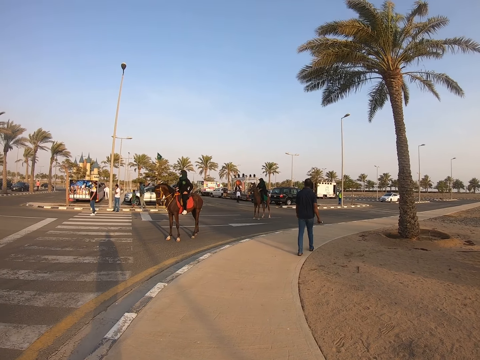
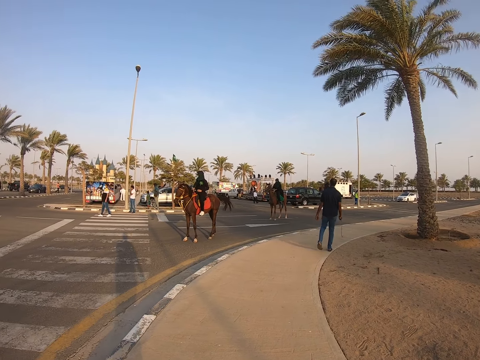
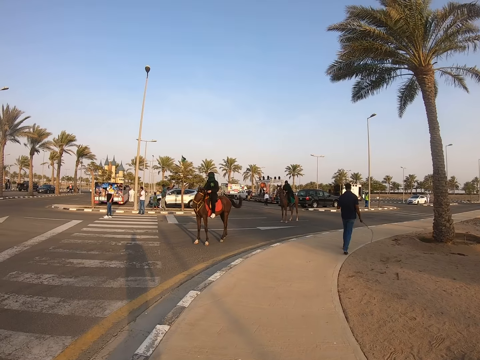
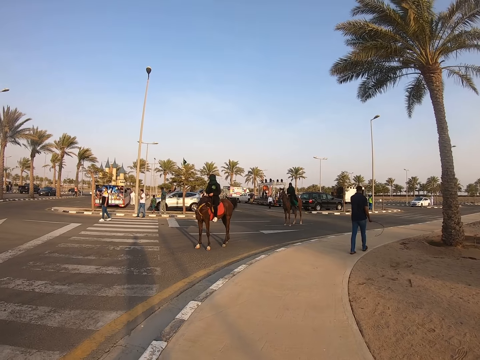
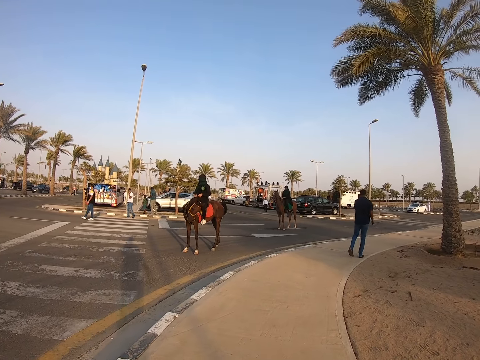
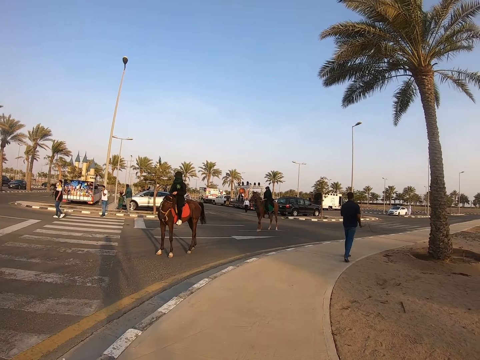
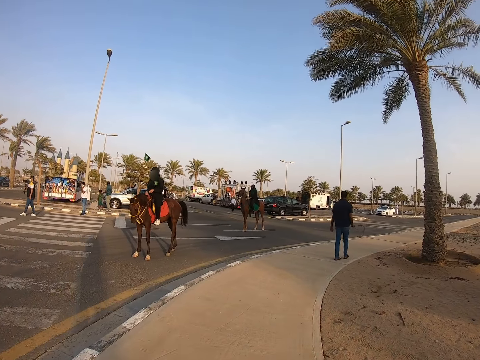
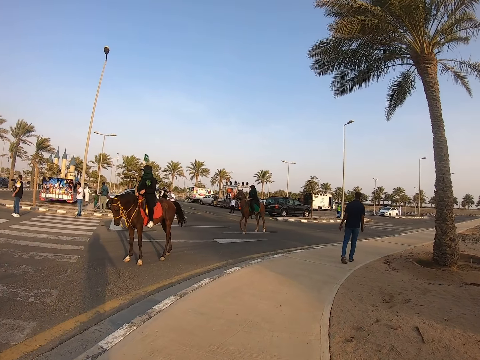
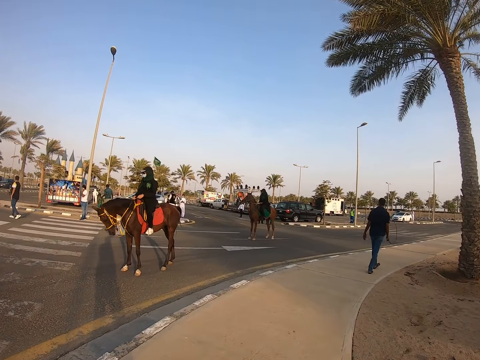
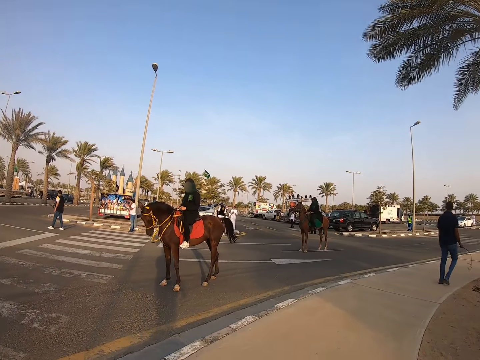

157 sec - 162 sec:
A man walks along the path.

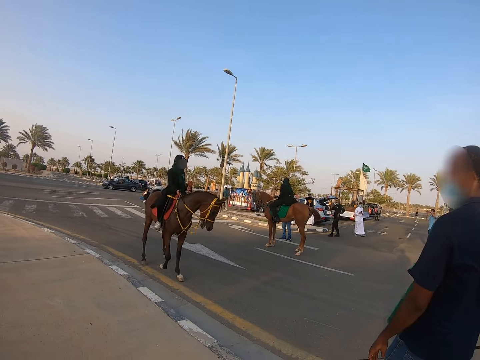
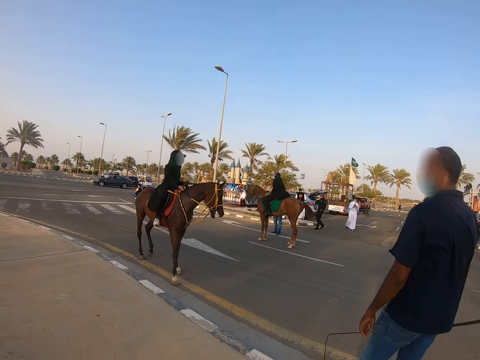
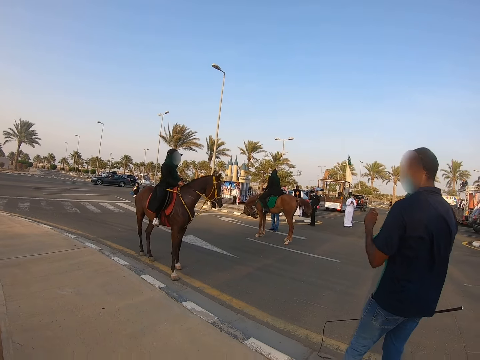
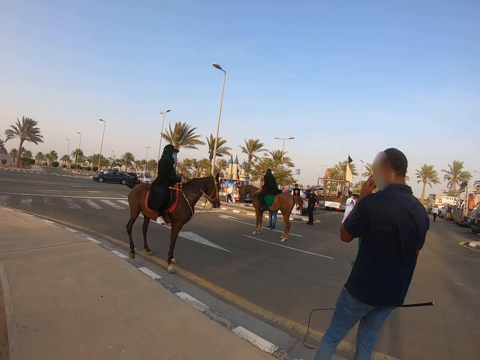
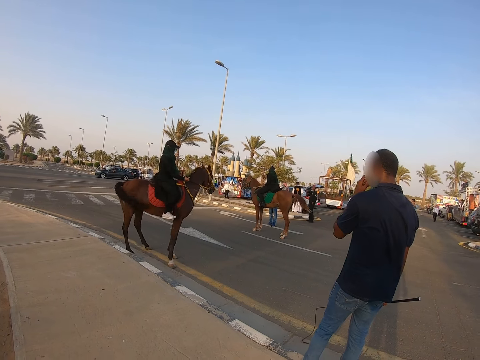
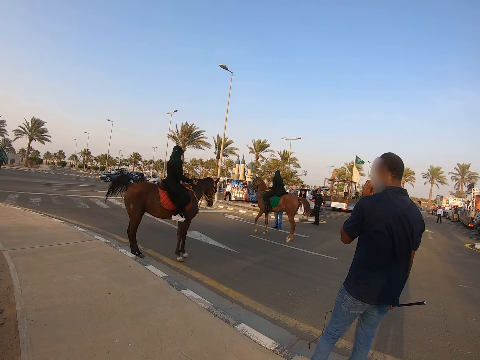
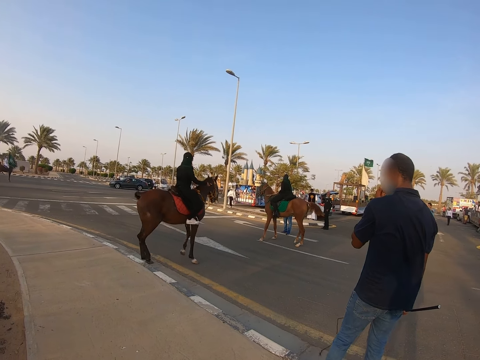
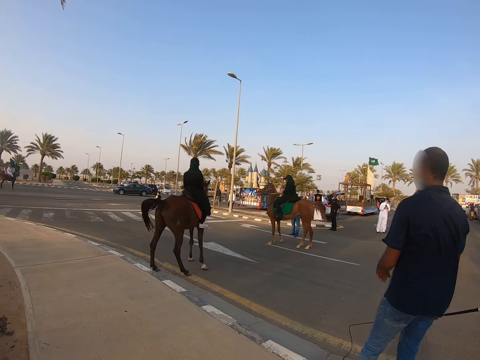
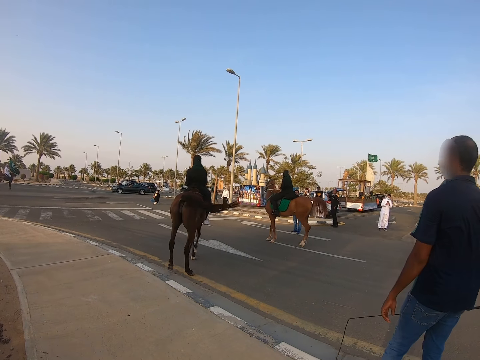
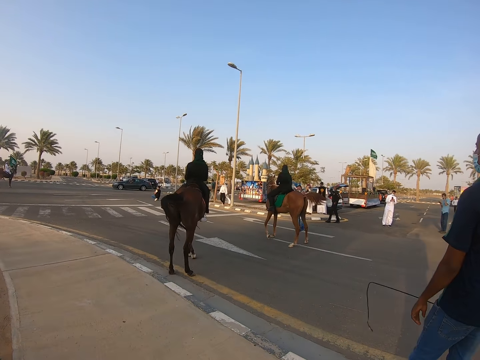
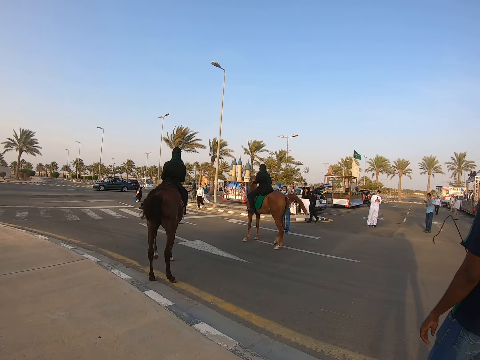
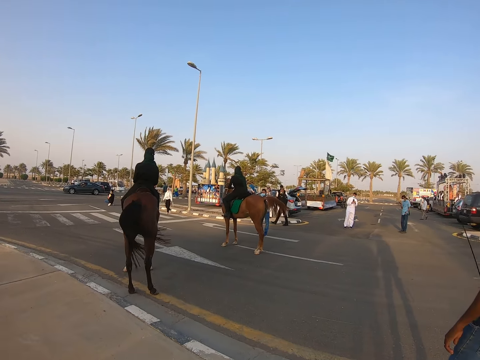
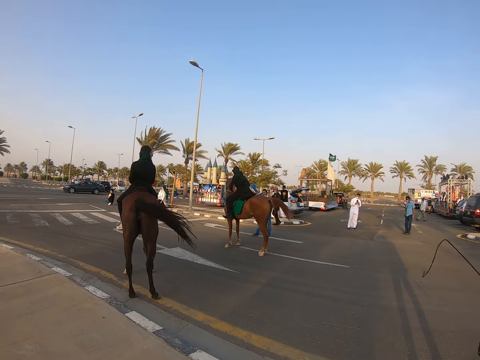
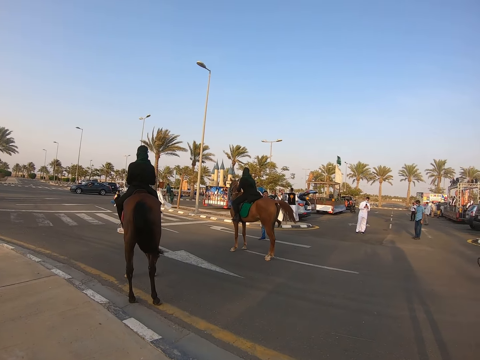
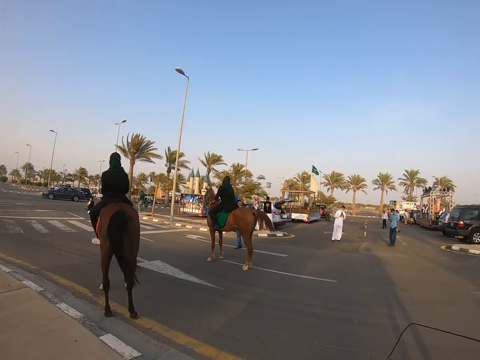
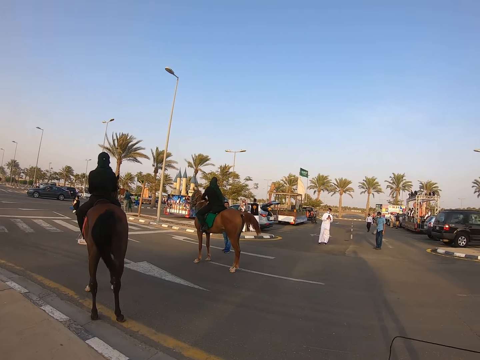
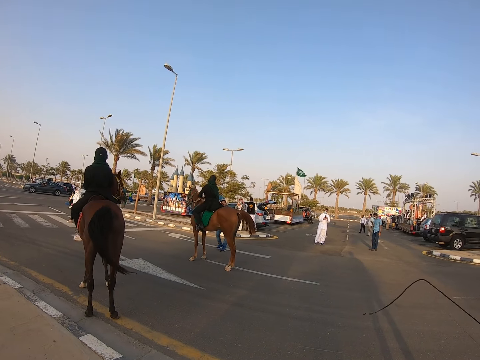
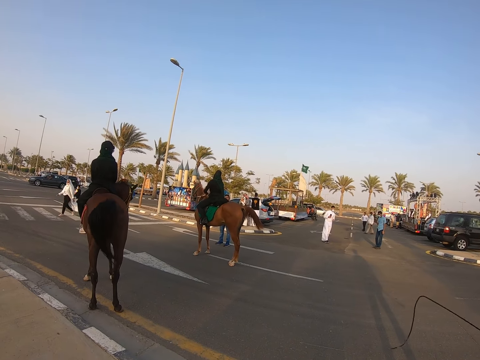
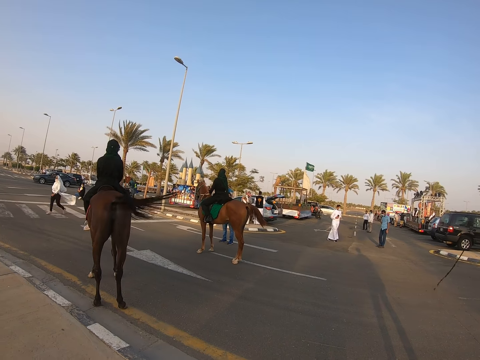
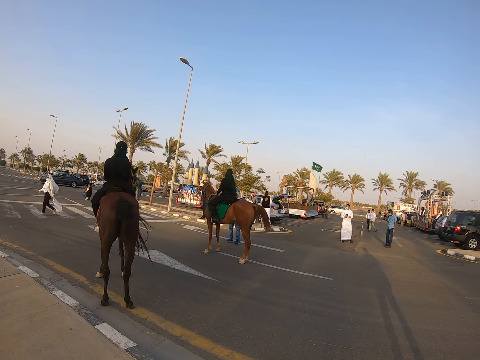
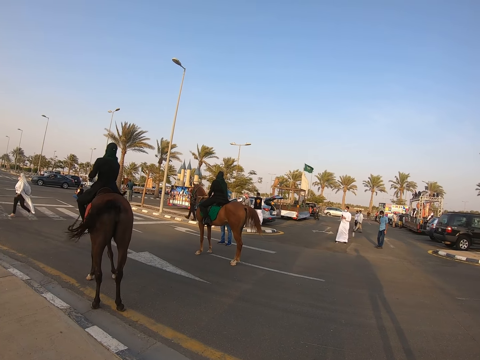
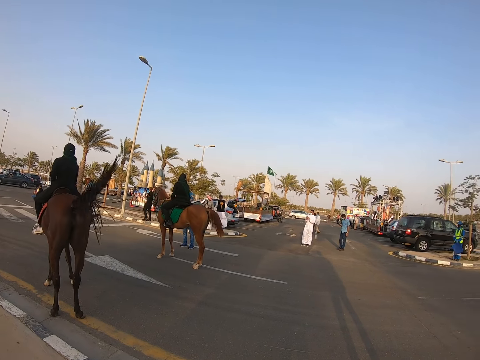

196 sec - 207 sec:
A man holds his mouth. The man stands on the path.

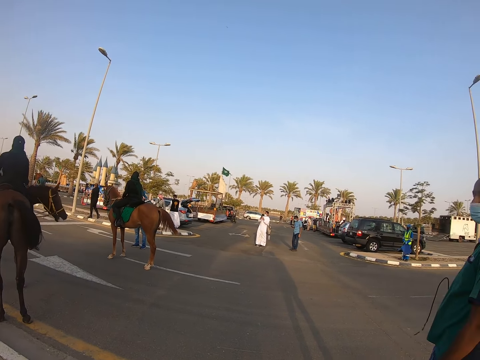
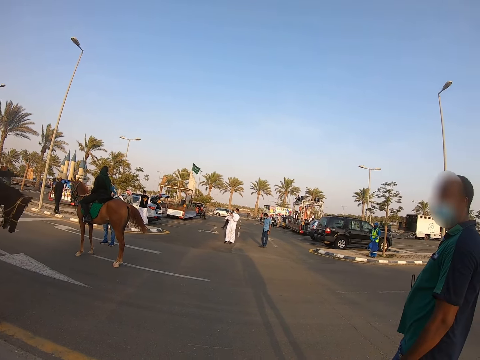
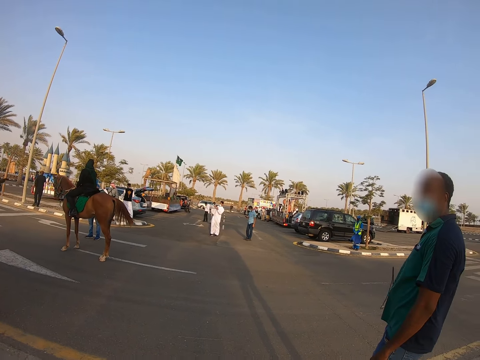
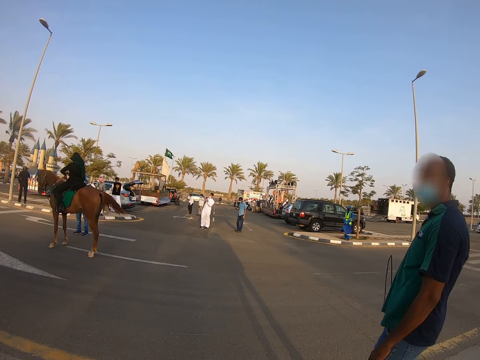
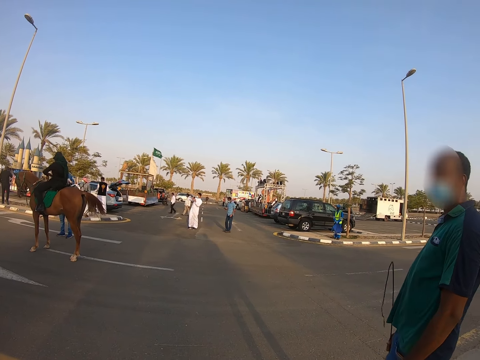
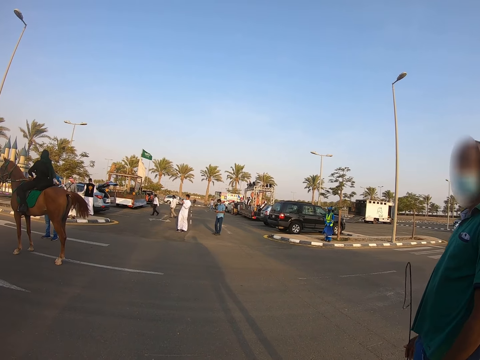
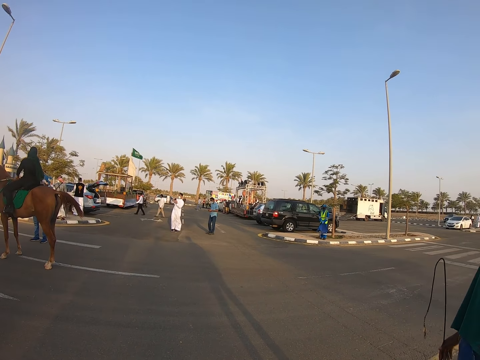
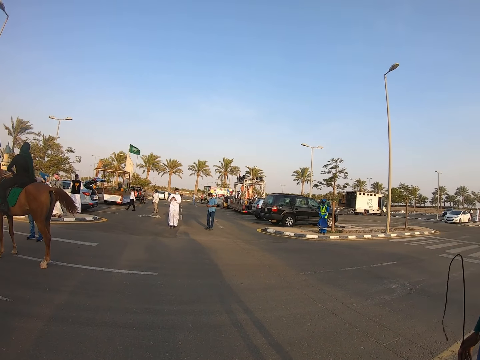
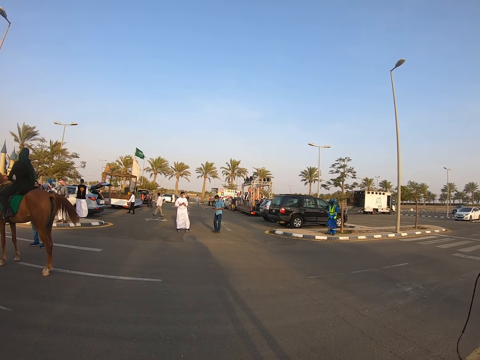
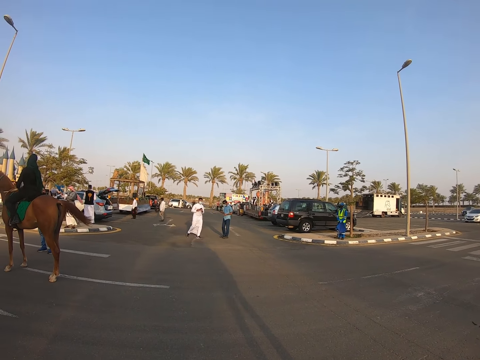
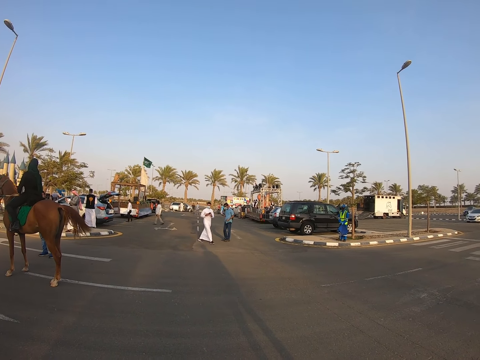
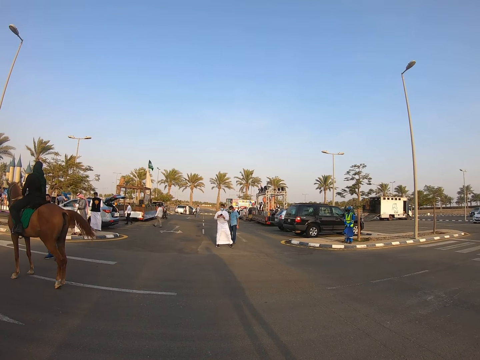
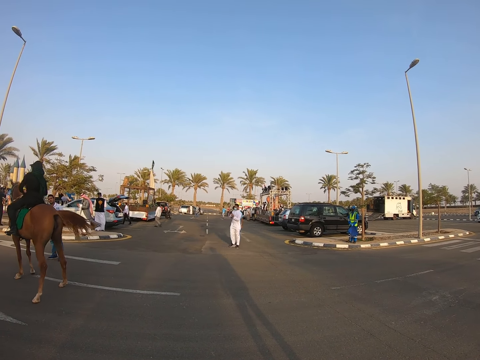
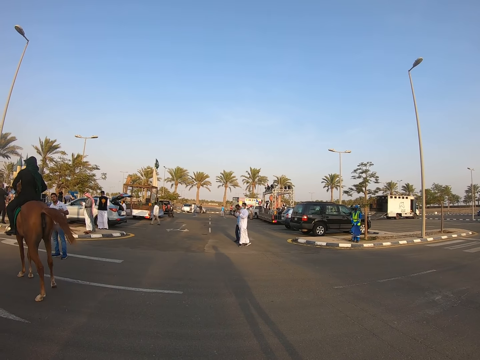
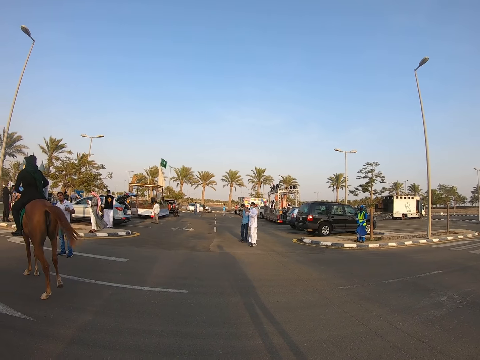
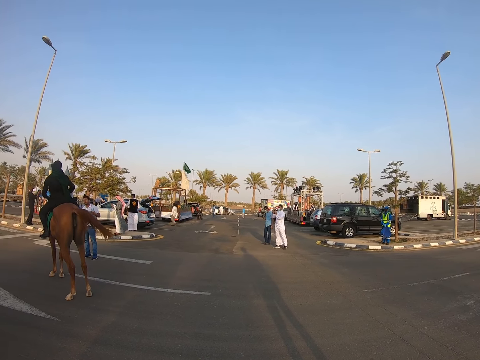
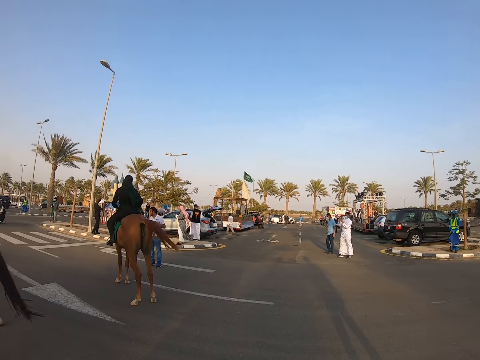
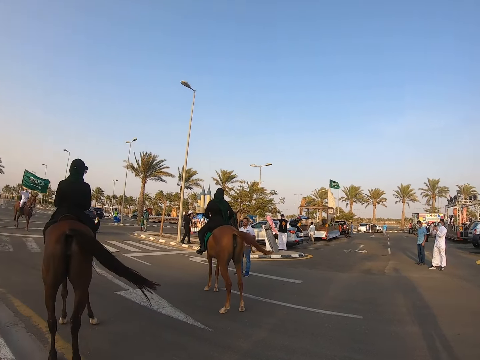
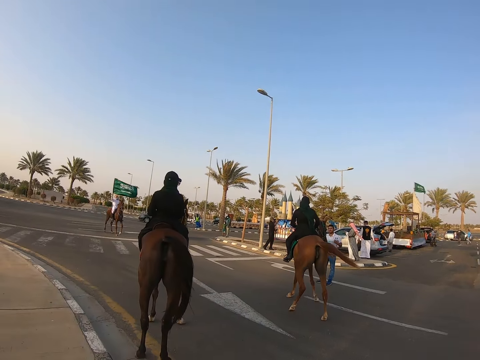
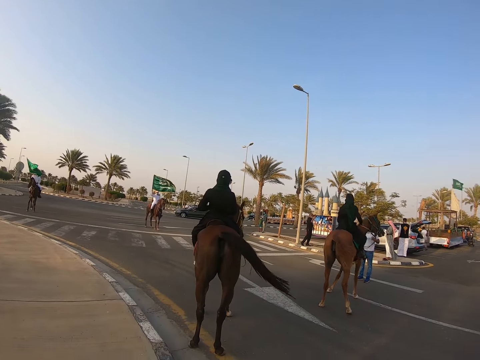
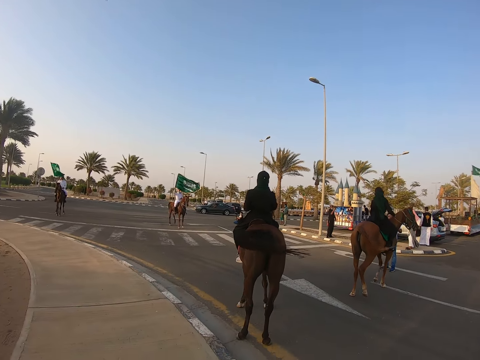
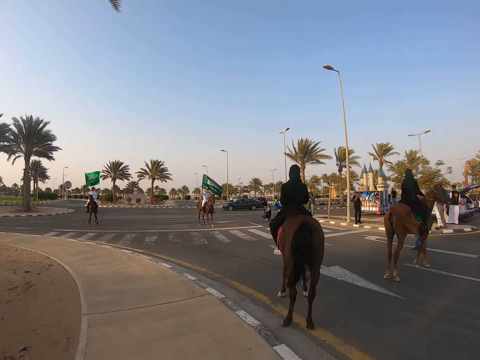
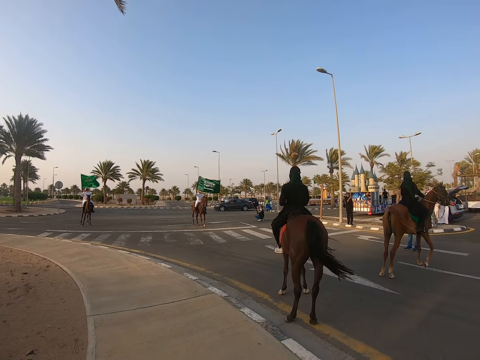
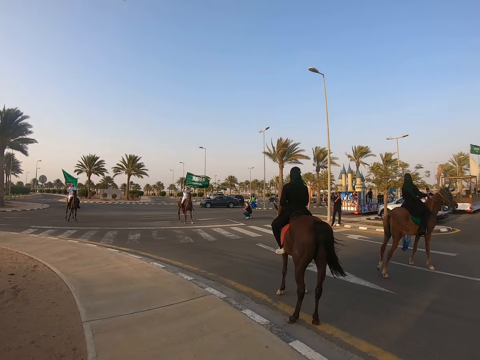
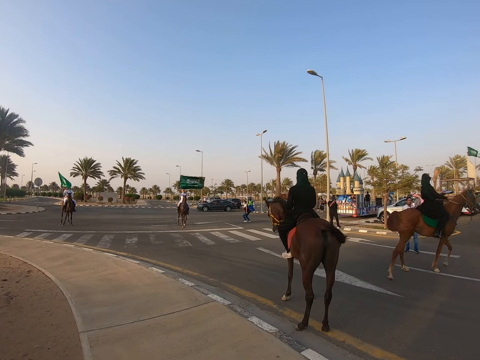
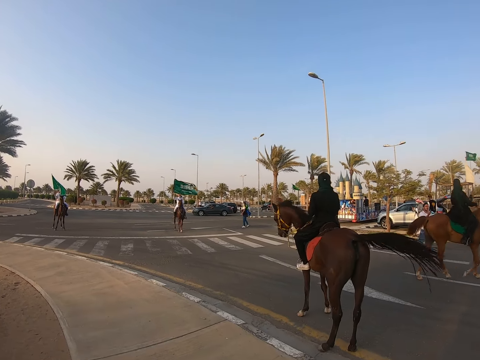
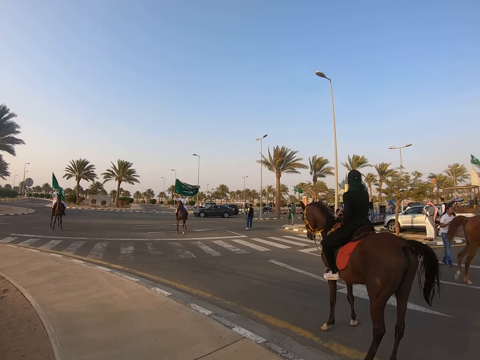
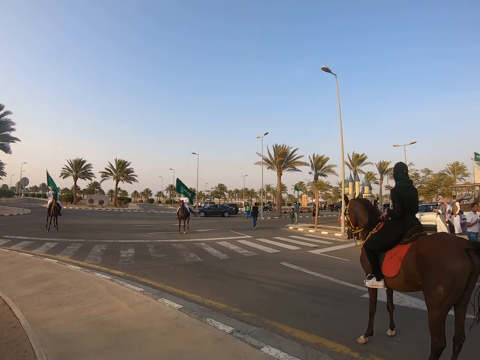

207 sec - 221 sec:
A man stands on the path. Another man sits on a horse. A man rides on the horse. Another man waves a flag.
